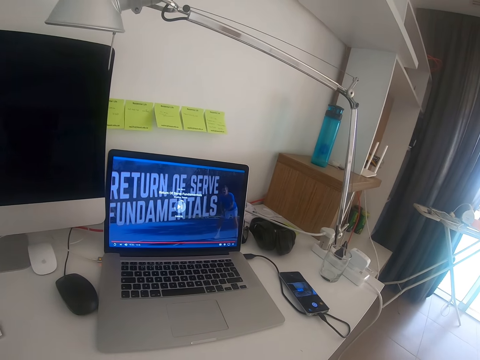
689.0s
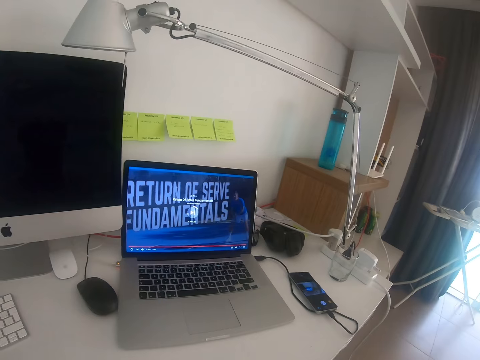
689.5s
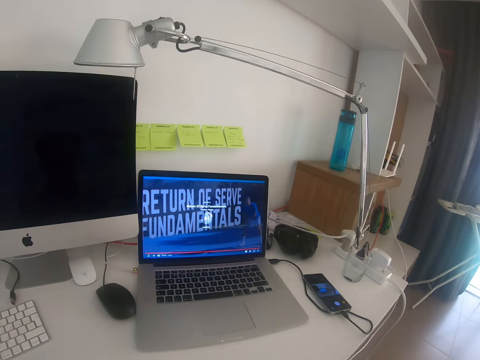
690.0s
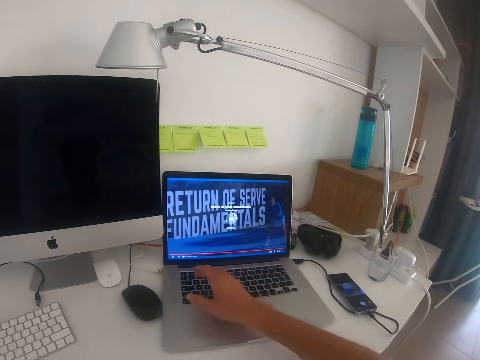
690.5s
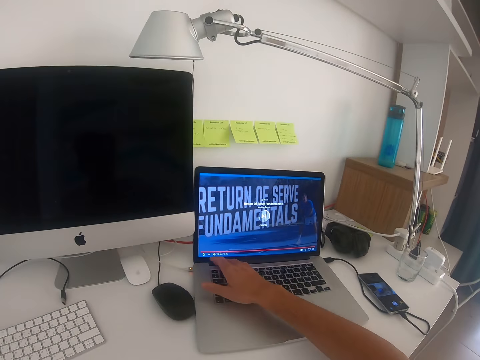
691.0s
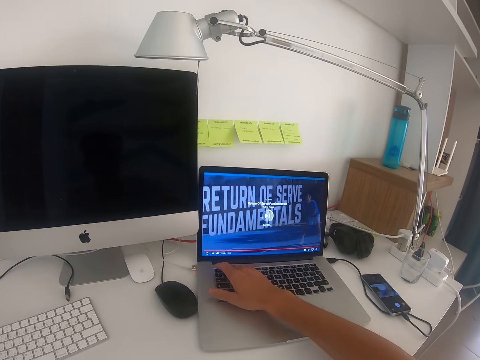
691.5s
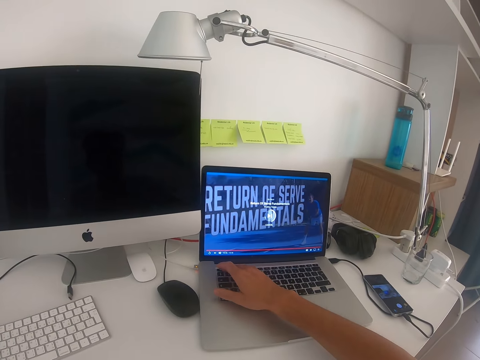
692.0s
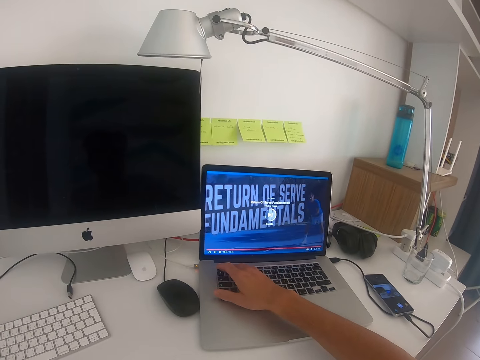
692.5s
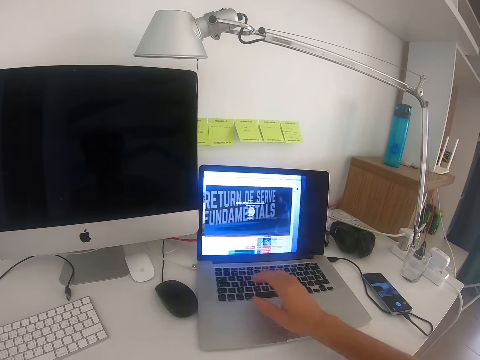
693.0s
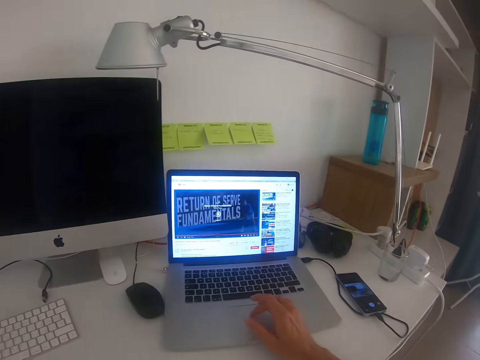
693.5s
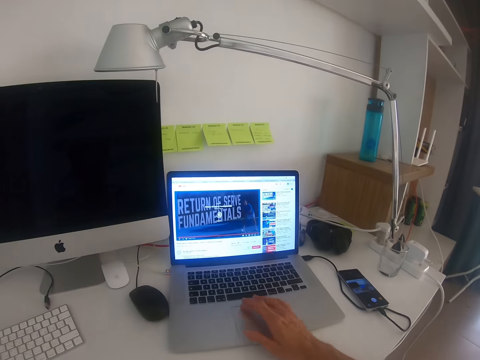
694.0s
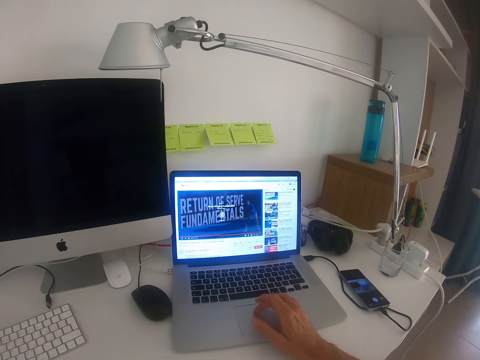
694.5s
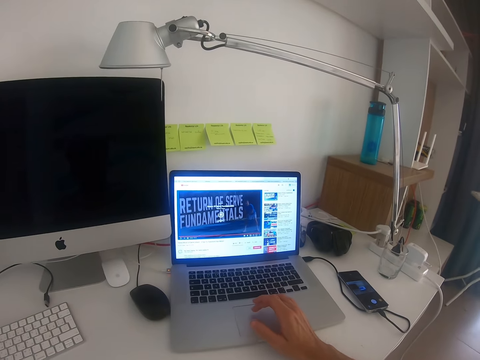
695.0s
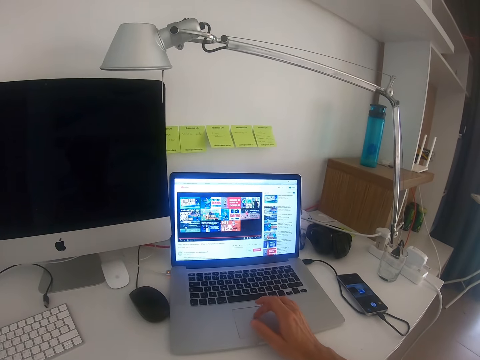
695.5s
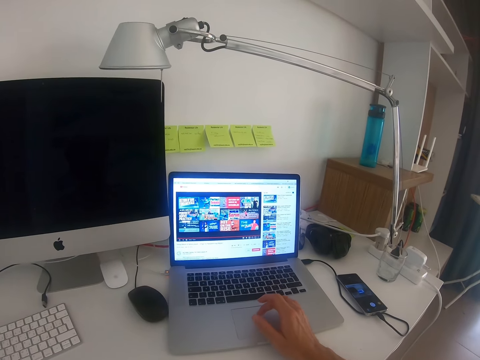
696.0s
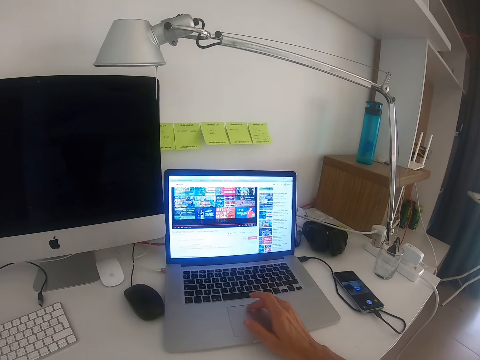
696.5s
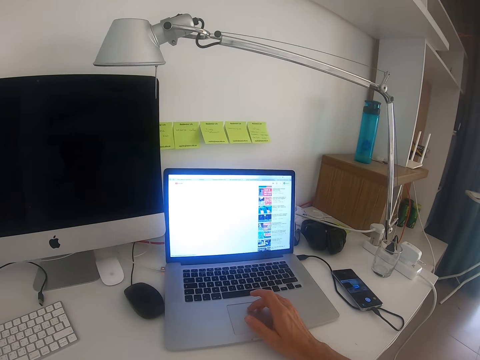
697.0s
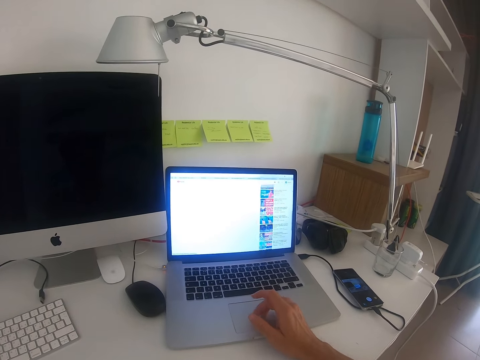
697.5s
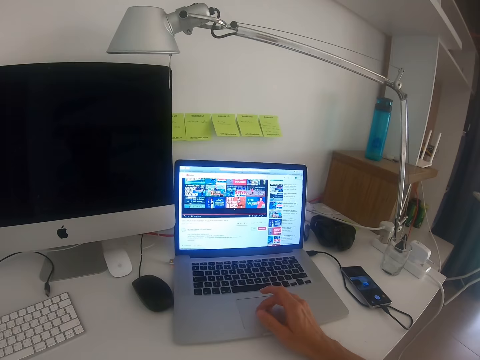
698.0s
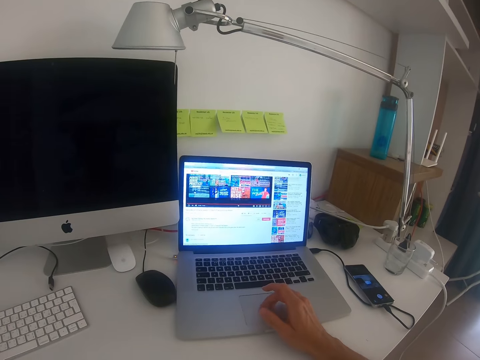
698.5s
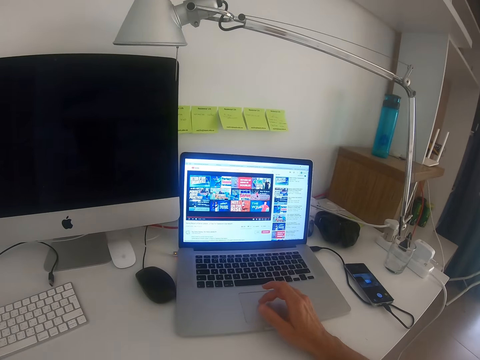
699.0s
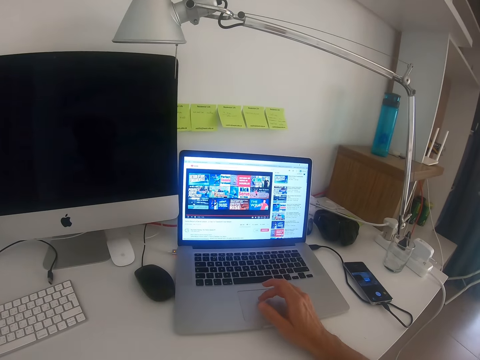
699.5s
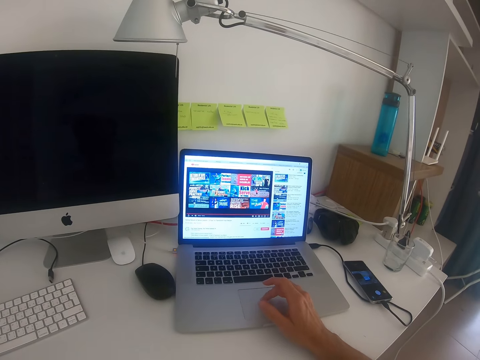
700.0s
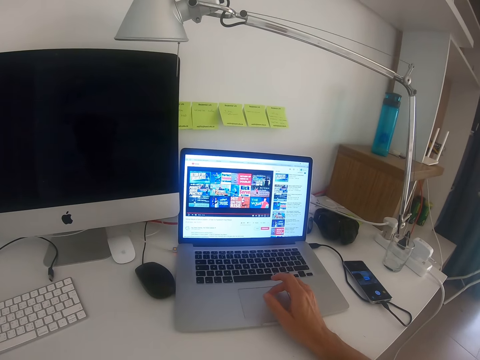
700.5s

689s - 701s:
The camera wearer presses the laptop button. They scroll the mouse. They drag the inbuilt laptop mouse.

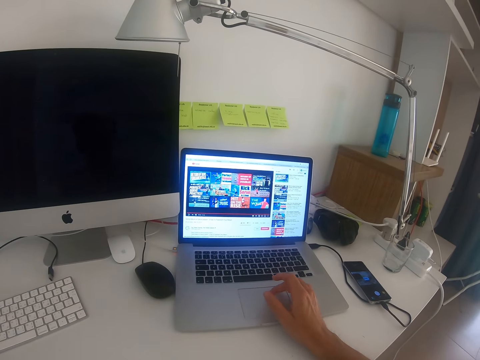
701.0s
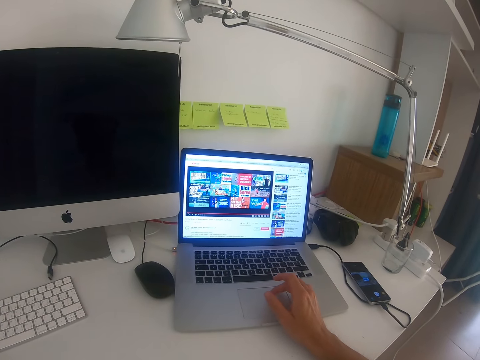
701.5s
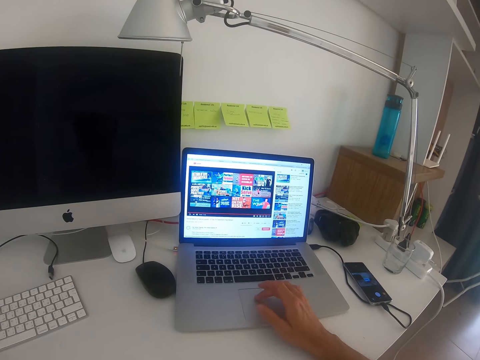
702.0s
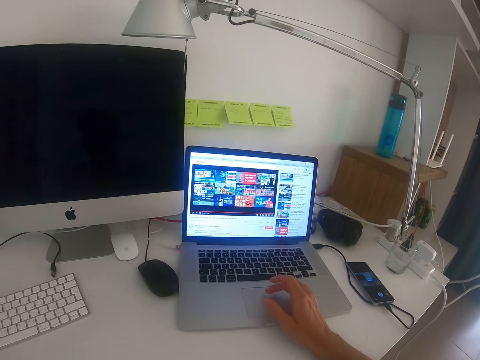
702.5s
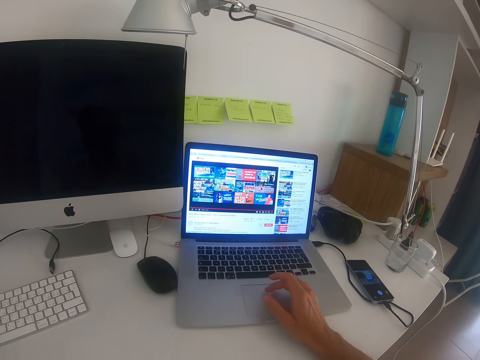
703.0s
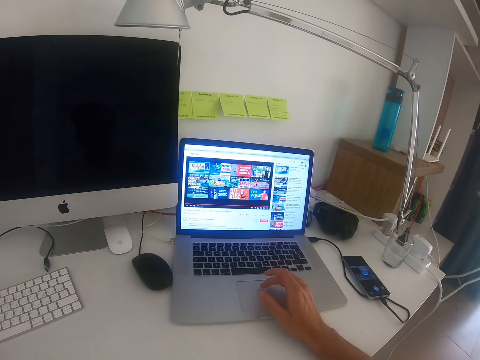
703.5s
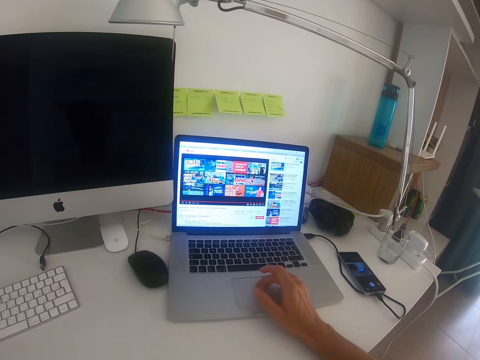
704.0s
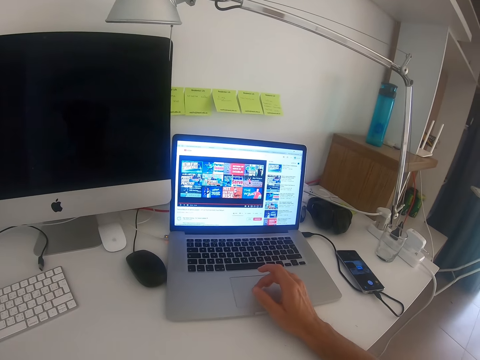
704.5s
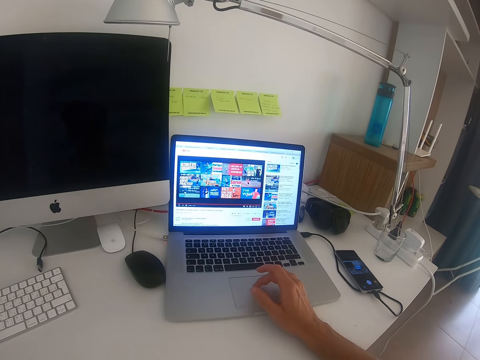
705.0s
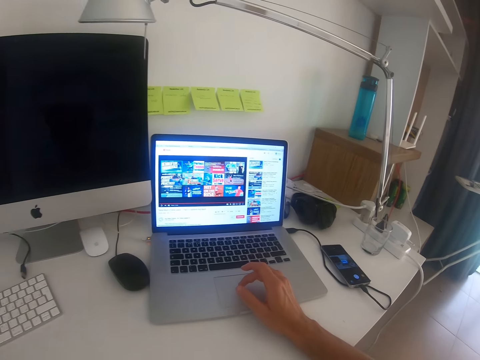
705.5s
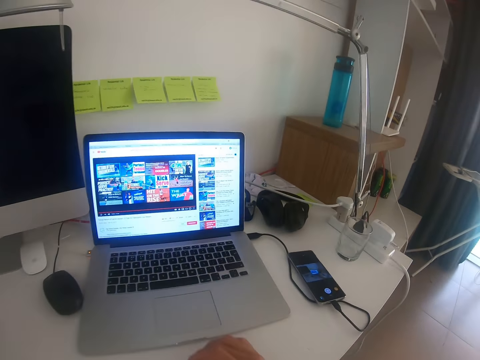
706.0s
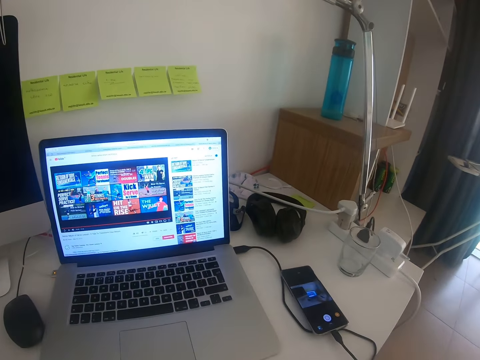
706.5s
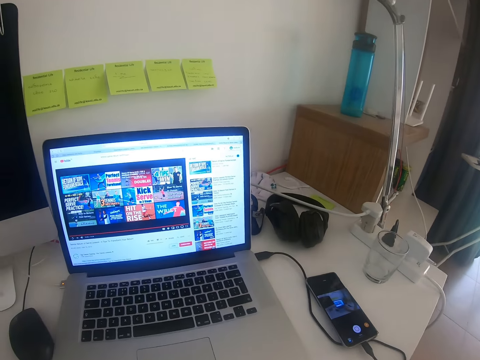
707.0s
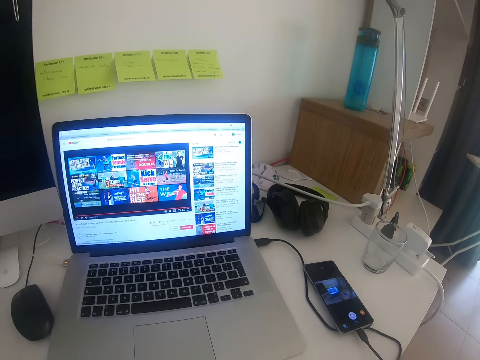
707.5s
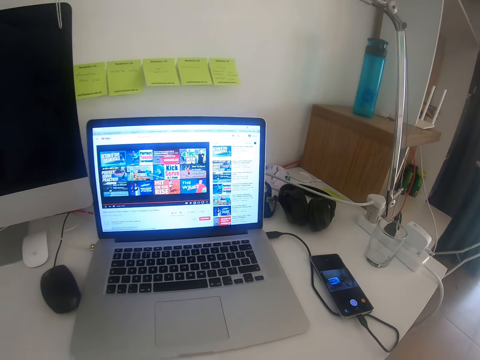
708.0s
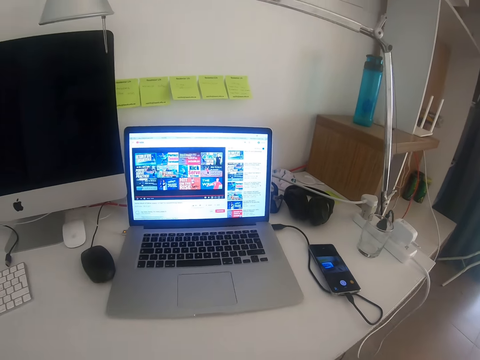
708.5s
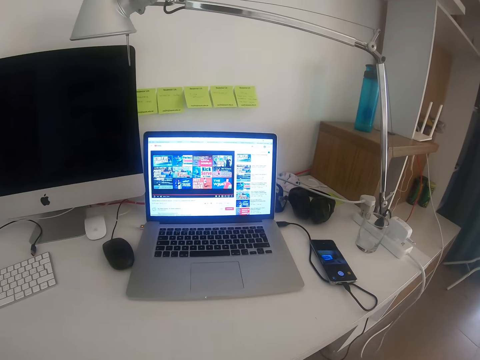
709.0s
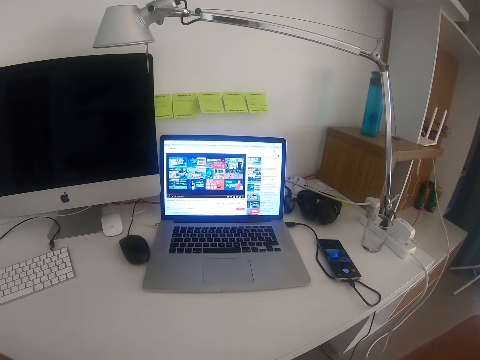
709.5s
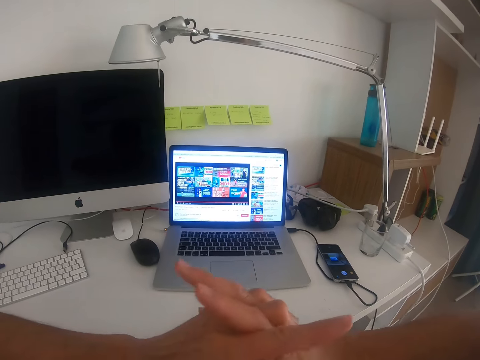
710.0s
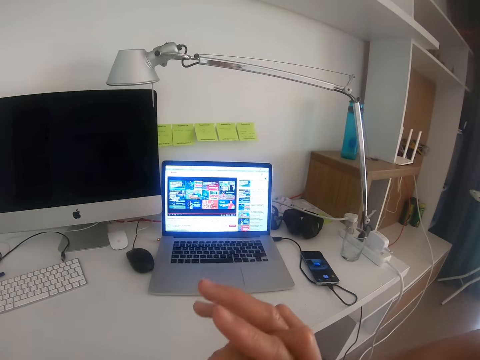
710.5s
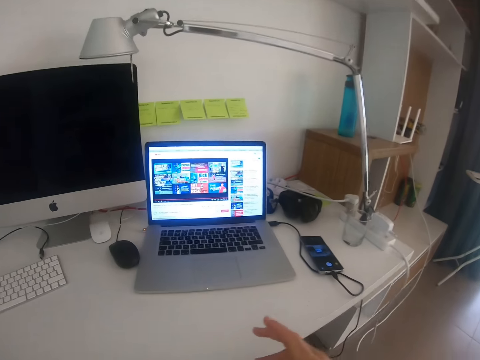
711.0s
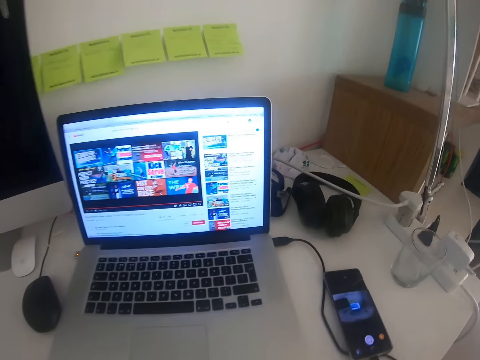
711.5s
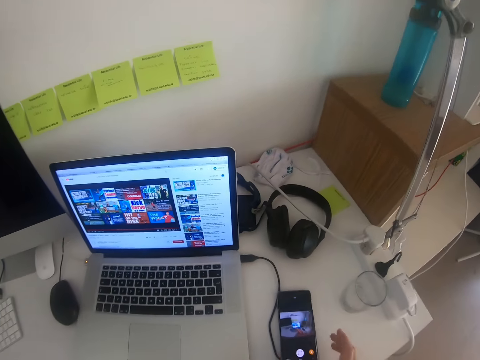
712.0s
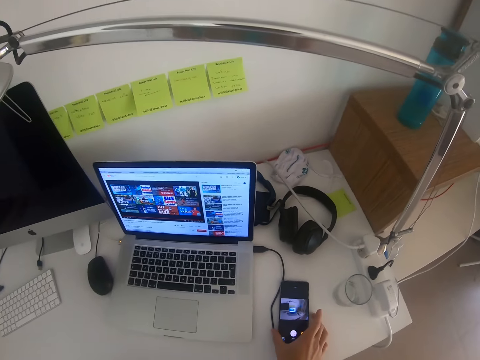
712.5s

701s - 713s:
The camera wearer removes a hand from the laptop. They watch a video from the laptop. They move hands. They raise the hands up and lower the hands down. They watch the video from the laptop.

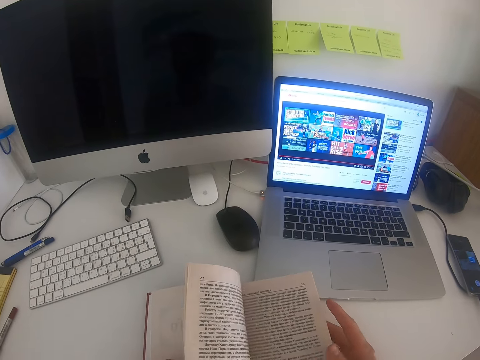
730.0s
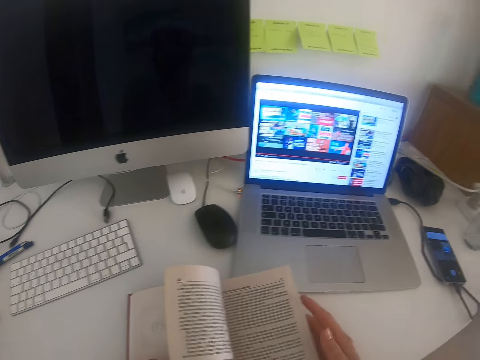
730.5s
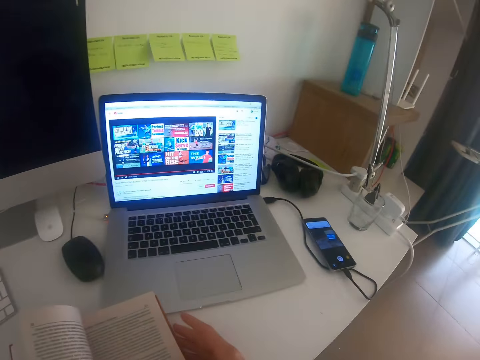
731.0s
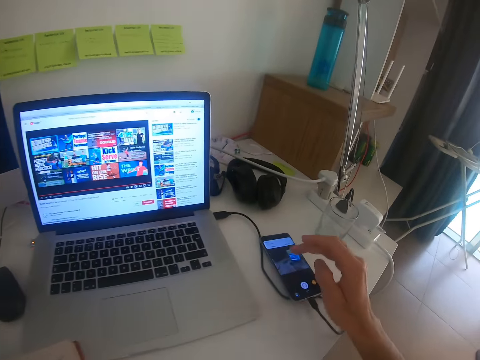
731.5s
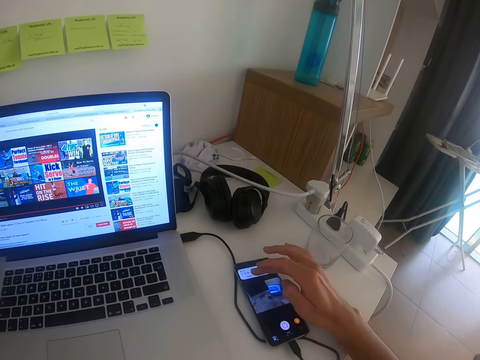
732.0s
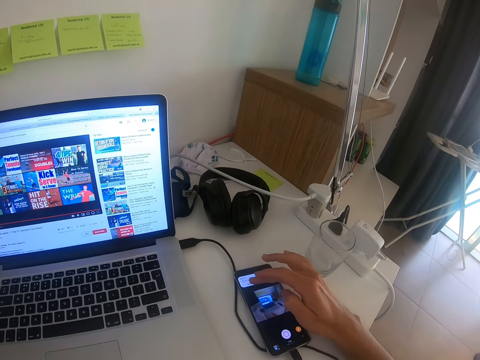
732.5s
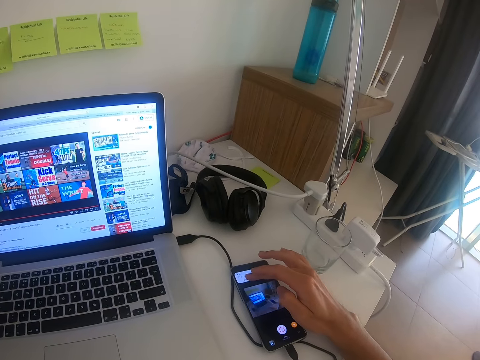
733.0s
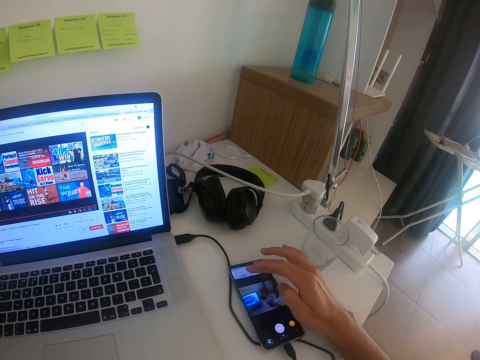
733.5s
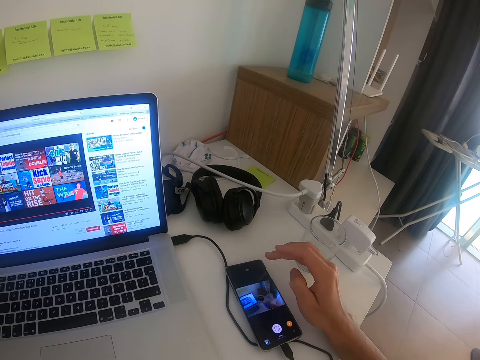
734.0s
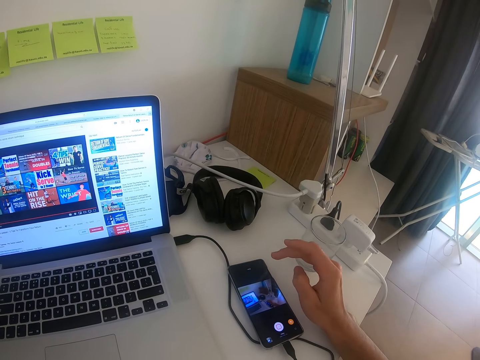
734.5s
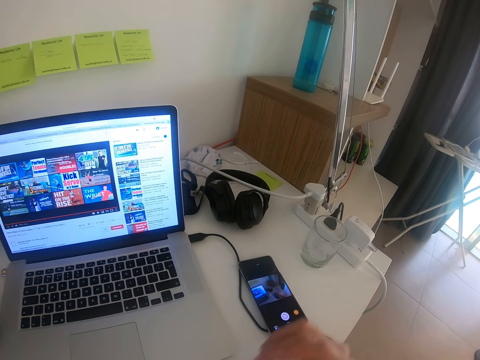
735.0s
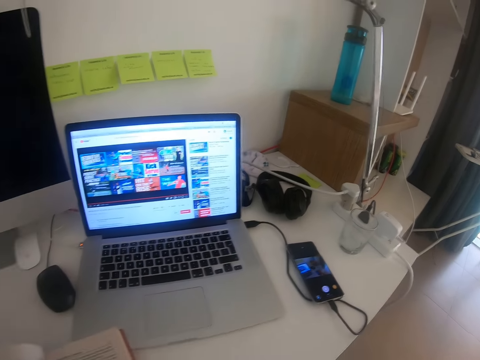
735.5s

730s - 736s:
The camera wearer presses the phone. They scroll down the phone. They lift up the hand. They look around the room.
